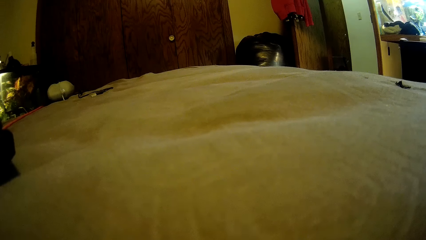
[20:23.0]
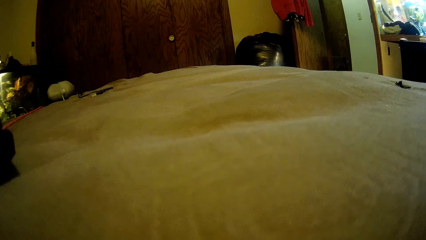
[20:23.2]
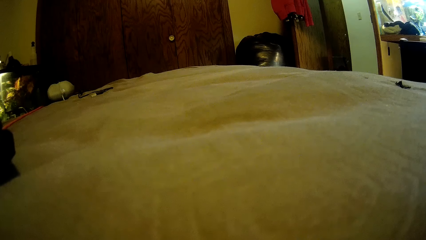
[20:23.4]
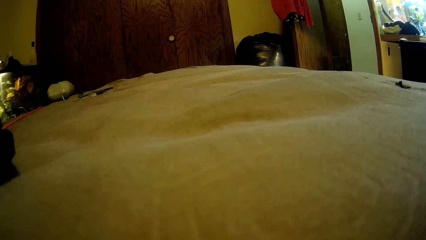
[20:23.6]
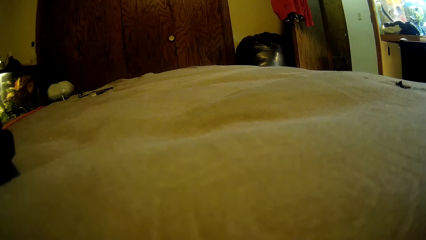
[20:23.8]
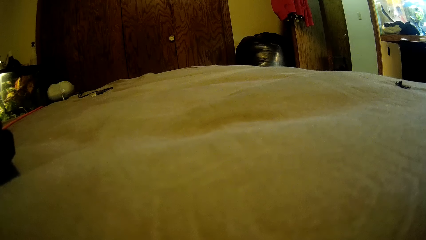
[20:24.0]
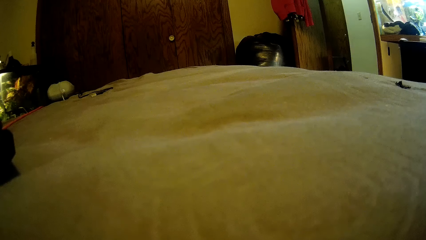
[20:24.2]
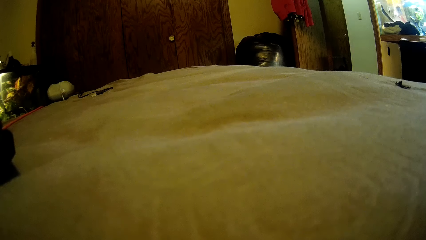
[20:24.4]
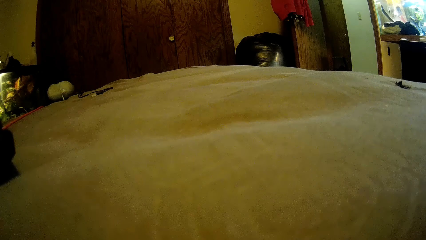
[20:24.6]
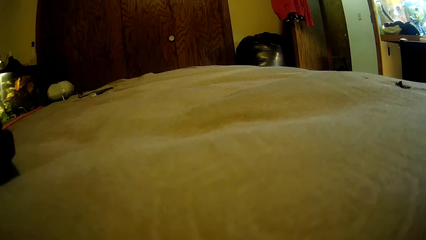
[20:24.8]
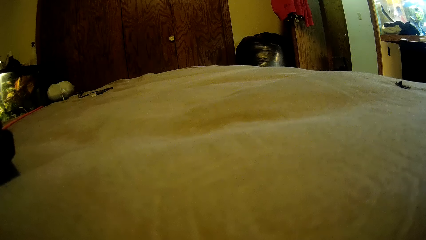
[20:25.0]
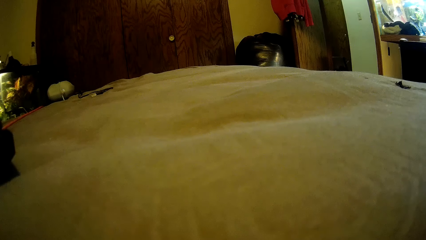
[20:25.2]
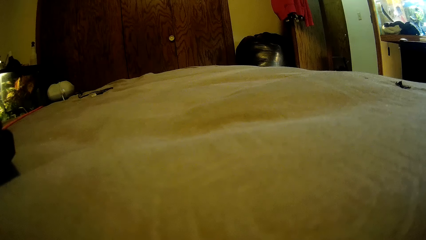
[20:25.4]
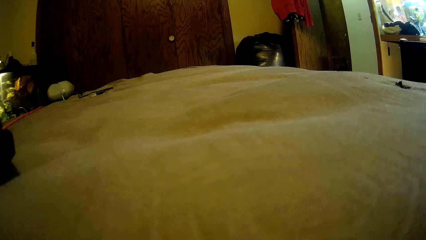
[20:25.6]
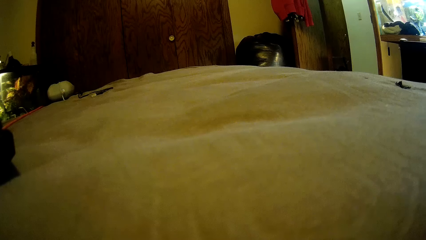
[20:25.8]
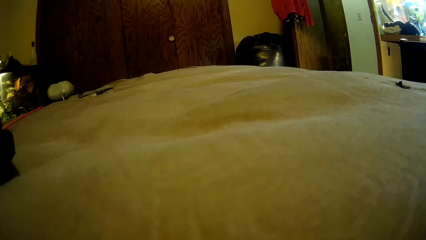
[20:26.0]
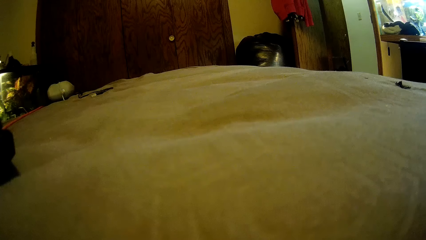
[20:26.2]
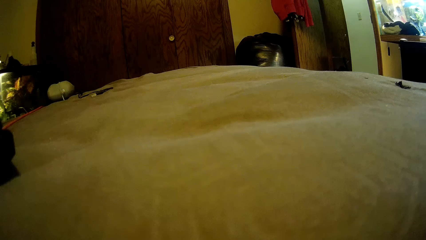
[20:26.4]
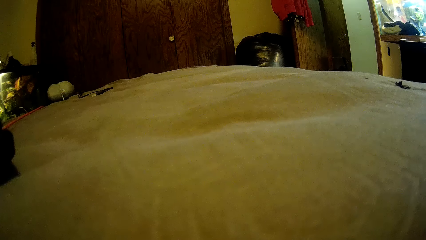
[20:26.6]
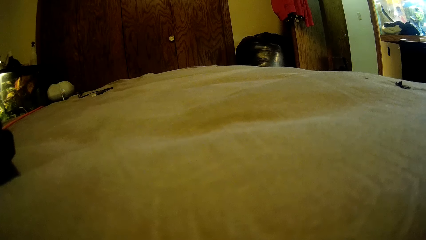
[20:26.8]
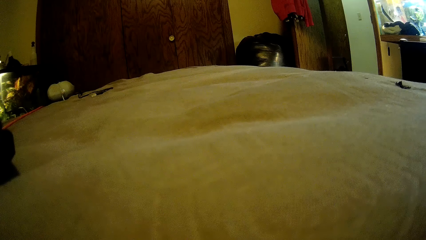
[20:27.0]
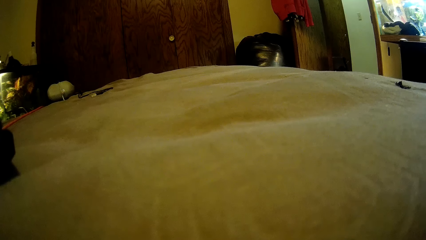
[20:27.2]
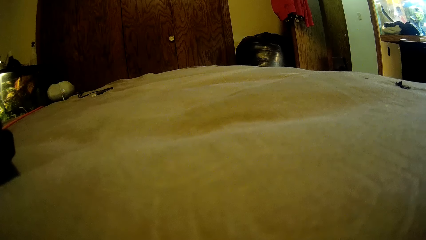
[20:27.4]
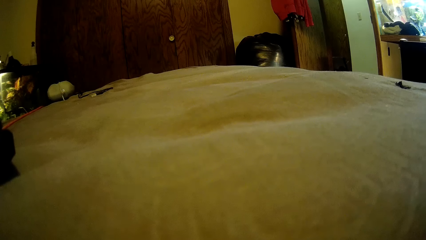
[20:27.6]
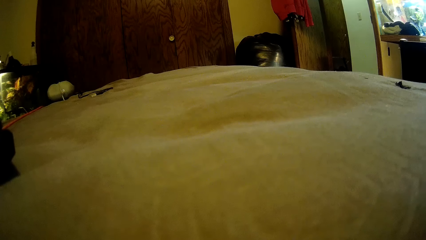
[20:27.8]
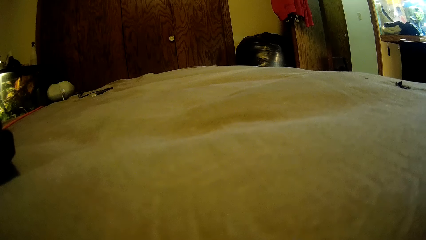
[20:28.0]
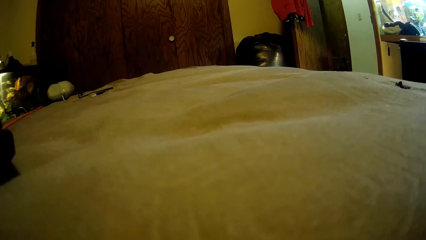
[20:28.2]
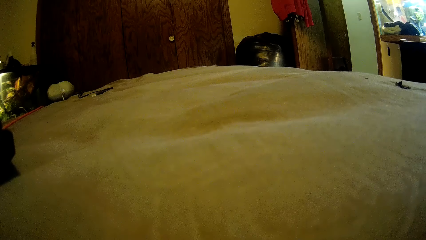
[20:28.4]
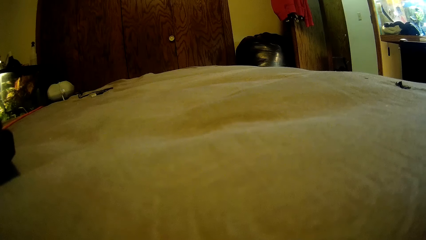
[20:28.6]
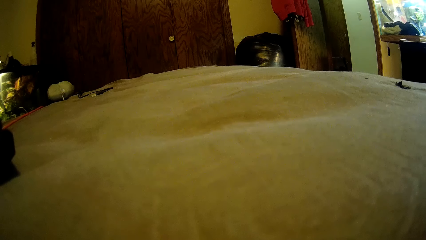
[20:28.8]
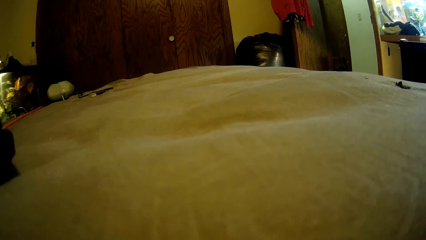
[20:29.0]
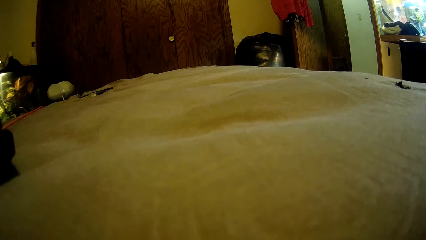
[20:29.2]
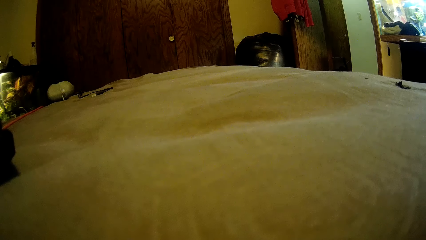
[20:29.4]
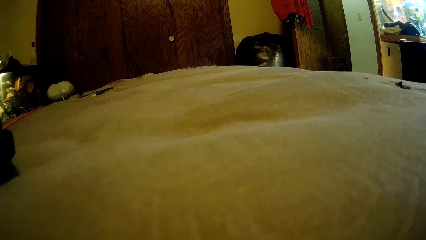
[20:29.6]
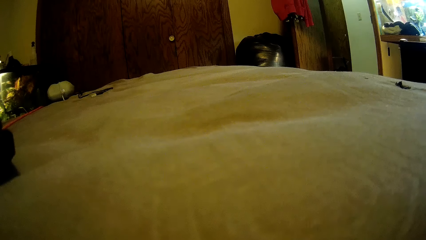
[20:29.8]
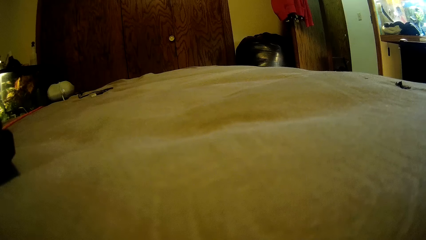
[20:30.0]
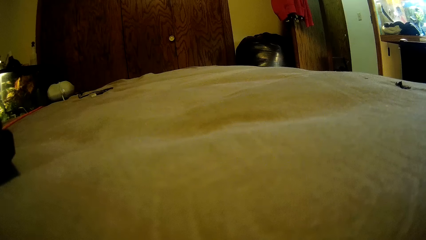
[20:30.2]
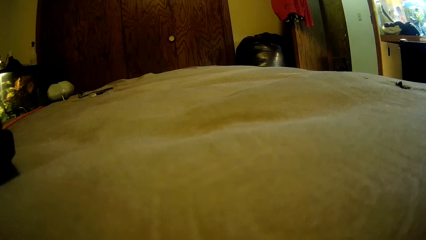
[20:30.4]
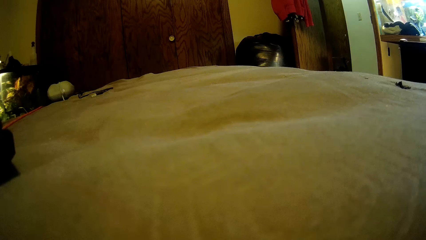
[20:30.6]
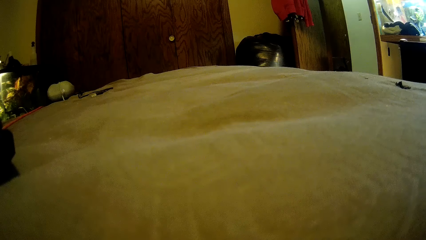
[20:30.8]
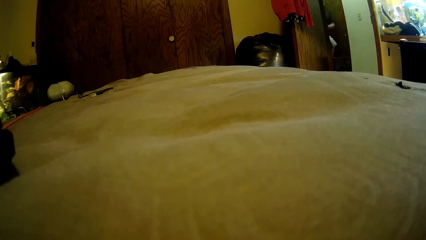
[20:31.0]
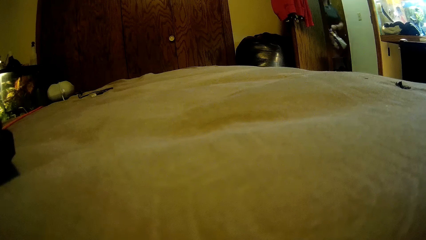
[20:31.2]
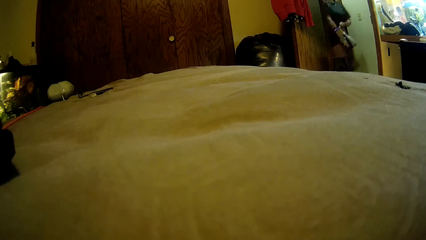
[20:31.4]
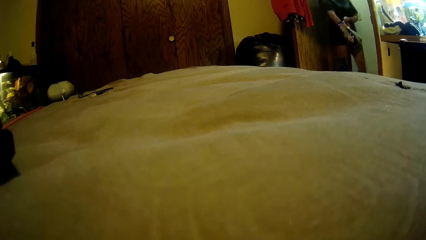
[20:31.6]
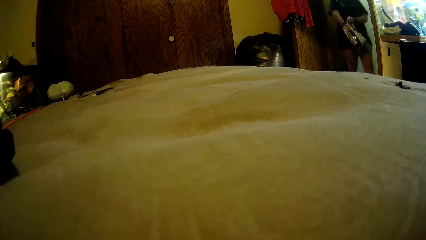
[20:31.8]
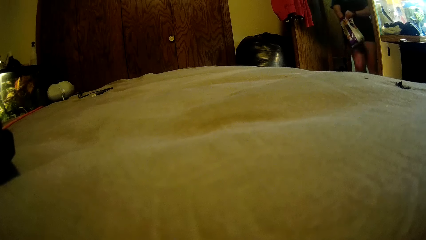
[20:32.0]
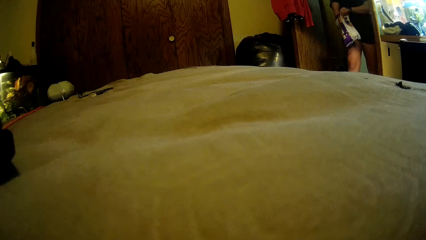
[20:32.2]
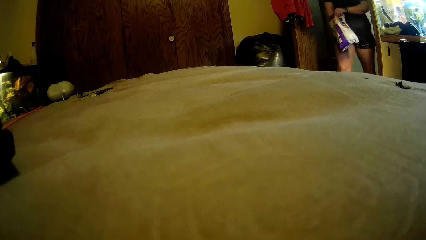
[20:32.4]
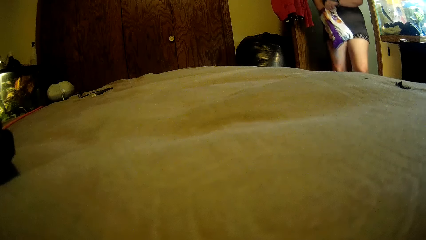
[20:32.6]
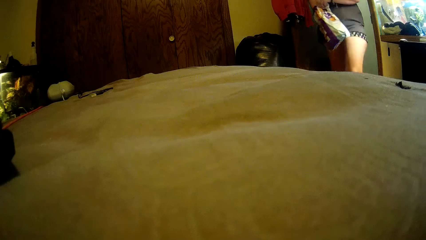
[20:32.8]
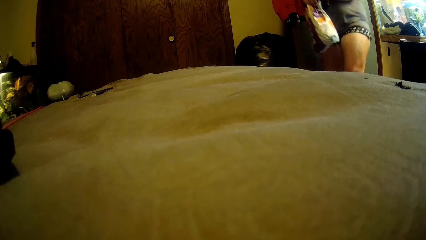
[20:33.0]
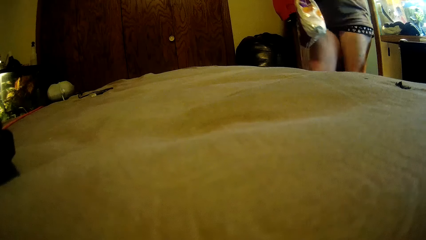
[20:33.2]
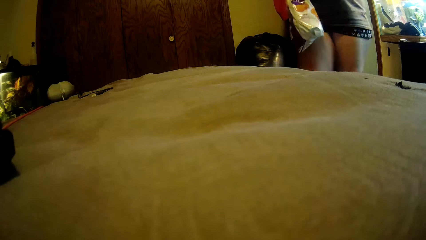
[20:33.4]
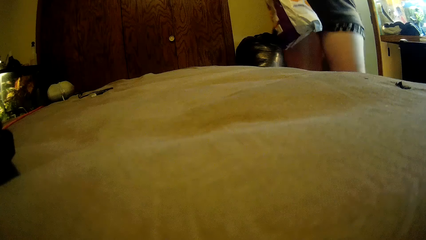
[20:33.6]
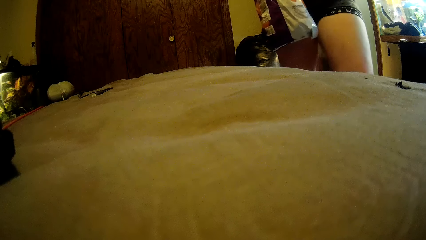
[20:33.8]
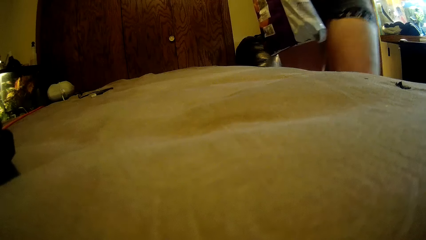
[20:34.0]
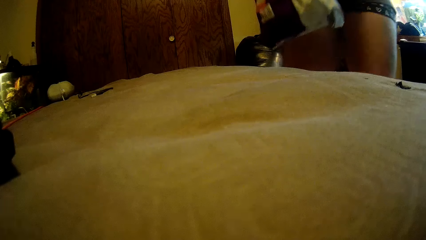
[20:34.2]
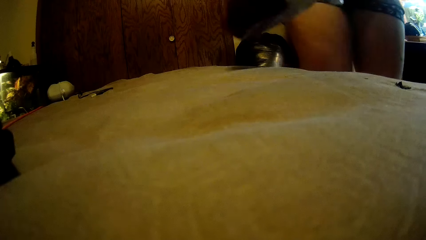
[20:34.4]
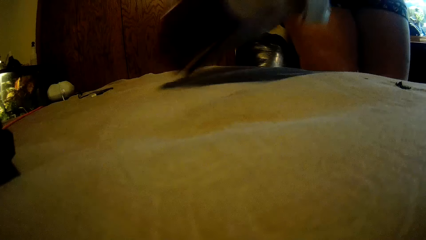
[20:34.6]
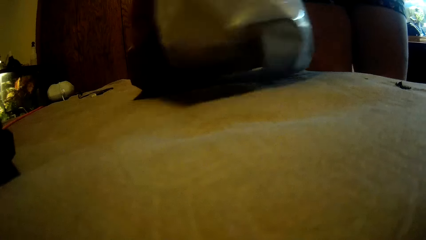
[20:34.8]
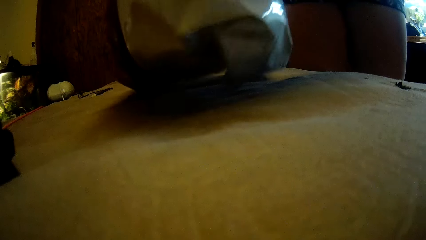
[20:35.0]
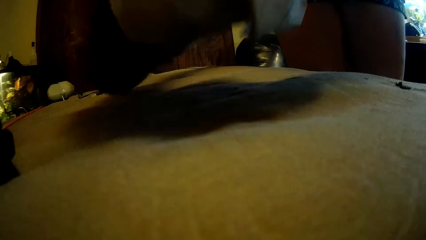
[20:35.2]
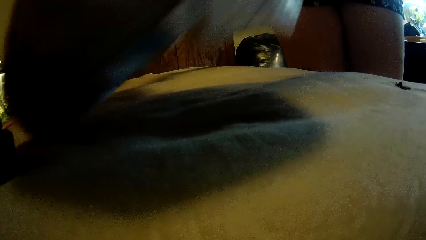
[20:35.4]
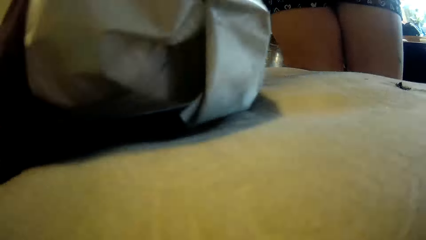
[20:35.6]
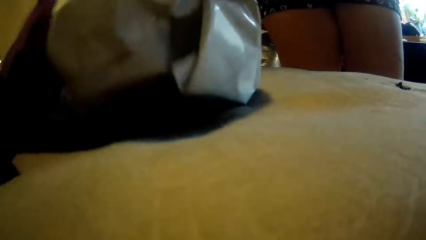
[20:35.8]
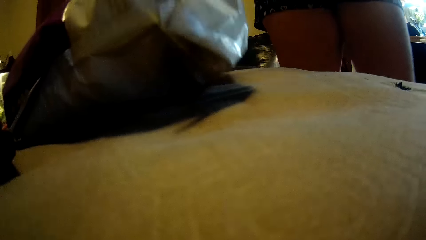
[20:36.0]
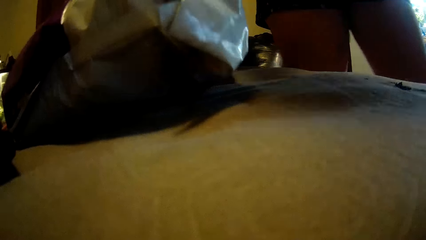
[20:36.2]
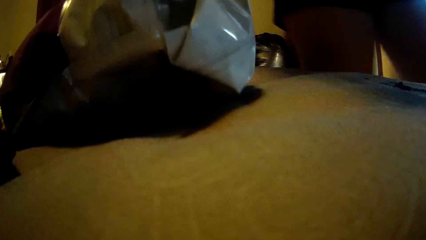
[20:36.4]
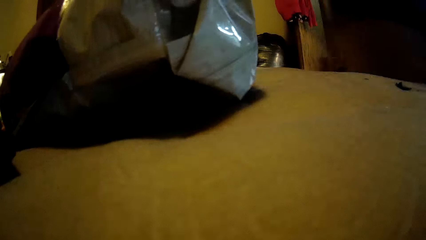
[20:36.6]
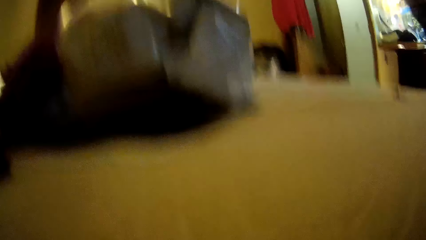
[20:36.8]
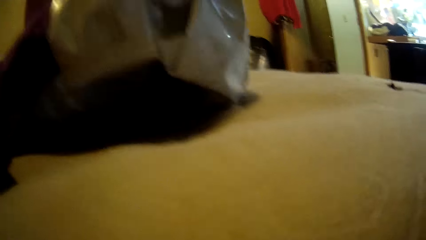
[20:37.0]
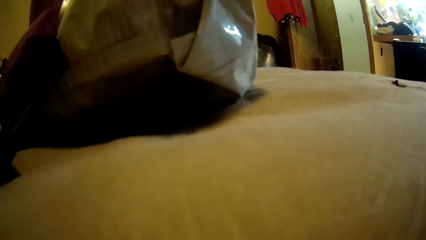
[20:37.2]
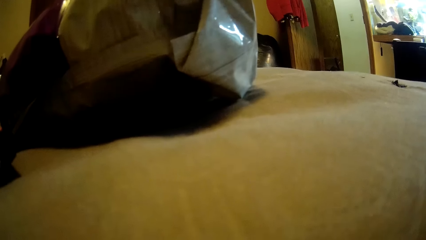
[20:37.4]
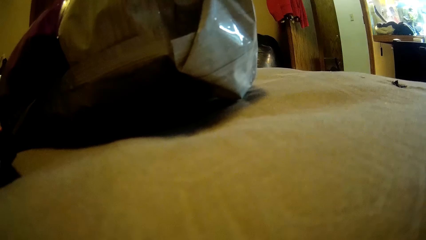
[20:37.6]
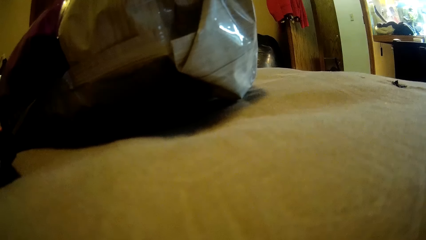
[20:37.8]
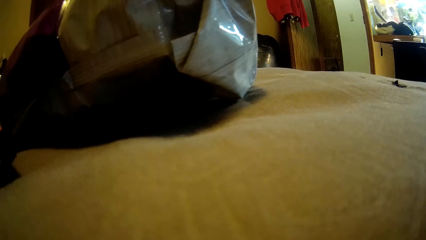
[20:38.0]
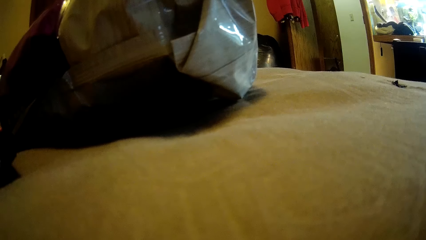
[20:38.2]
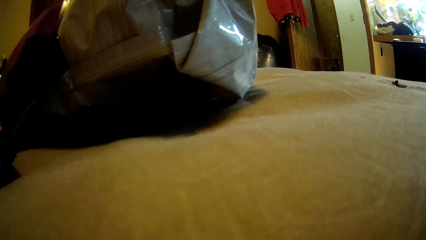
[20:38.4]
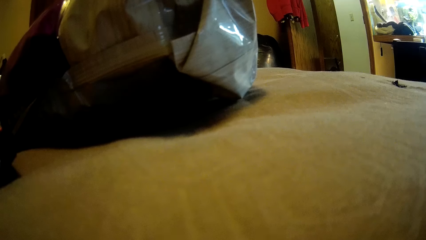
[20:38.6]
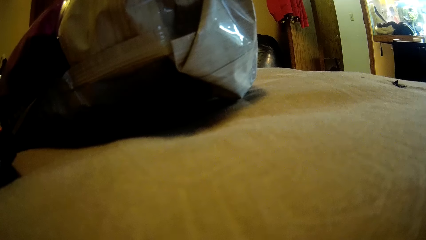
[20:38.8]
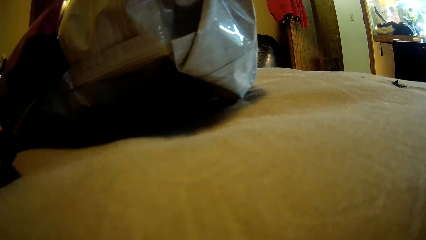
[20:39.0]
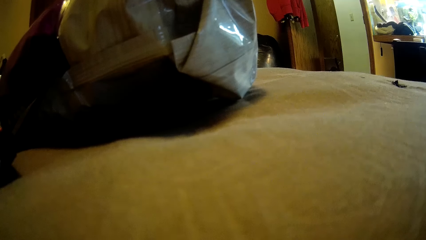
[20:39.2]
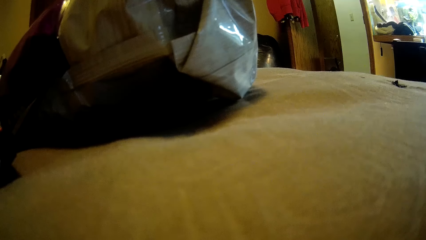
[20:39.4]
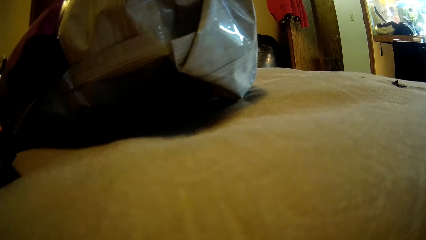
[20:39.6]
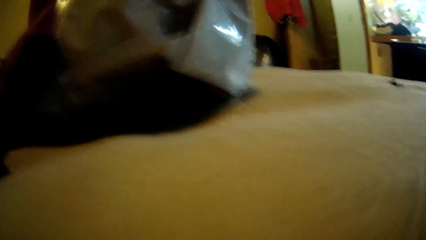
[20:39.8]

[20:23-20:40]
A person comes back in the room. The camera wearer walks from another part of the house to the room with a packet of chips in her left hand. She puts her right hand in the packet of chips. The person carries a shopping bag and puts the shopping on the bed. The camera wearer drops the packet of chips on the bed with her right hand.
